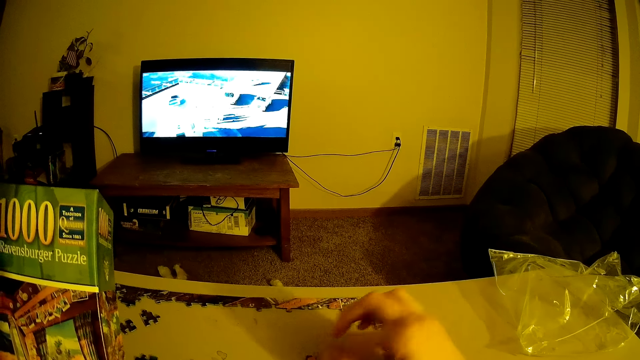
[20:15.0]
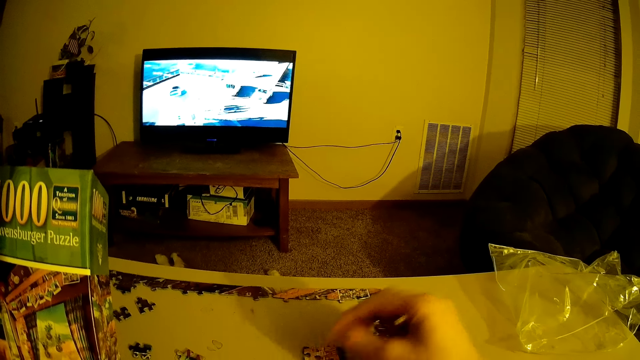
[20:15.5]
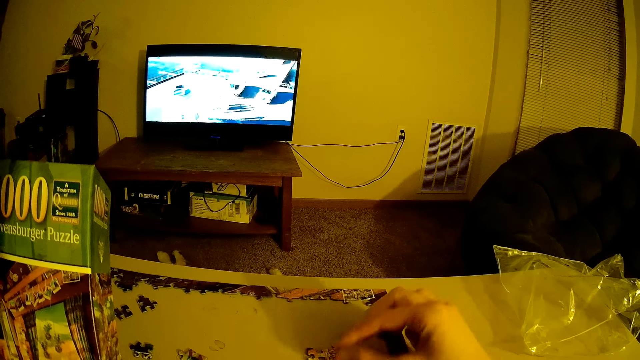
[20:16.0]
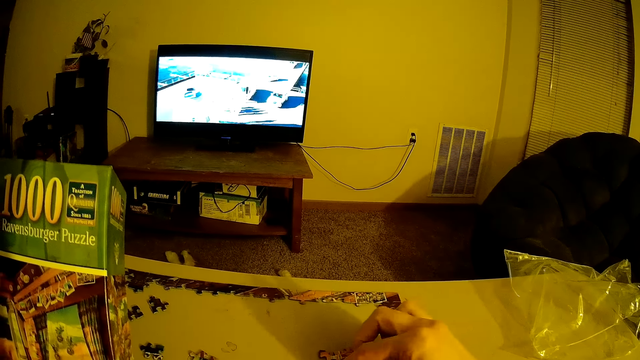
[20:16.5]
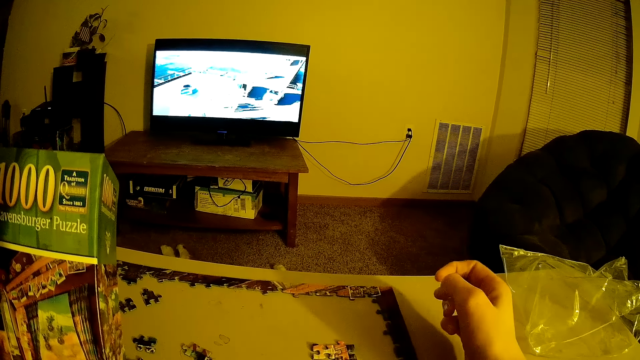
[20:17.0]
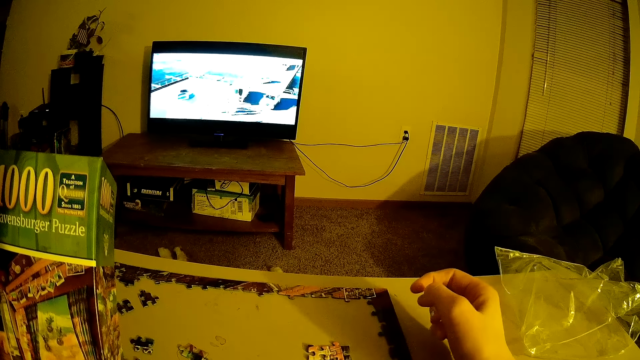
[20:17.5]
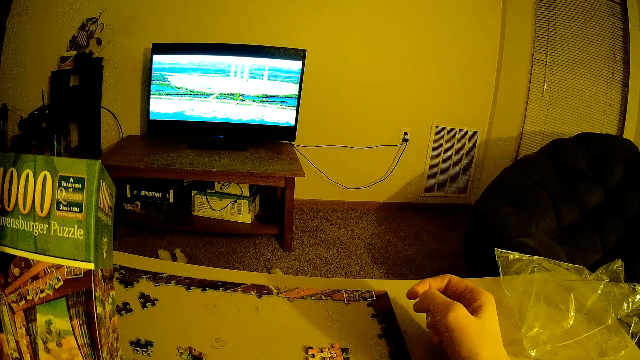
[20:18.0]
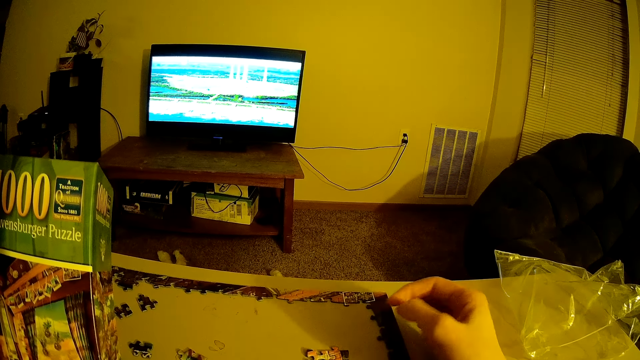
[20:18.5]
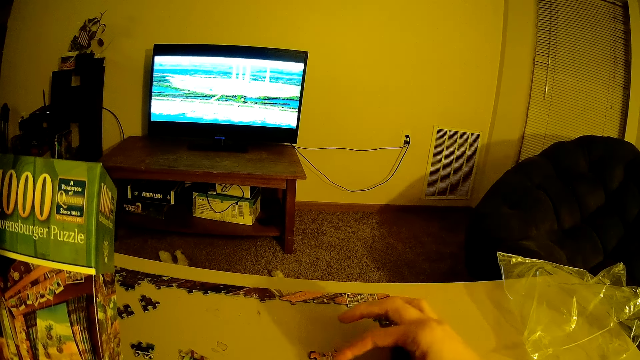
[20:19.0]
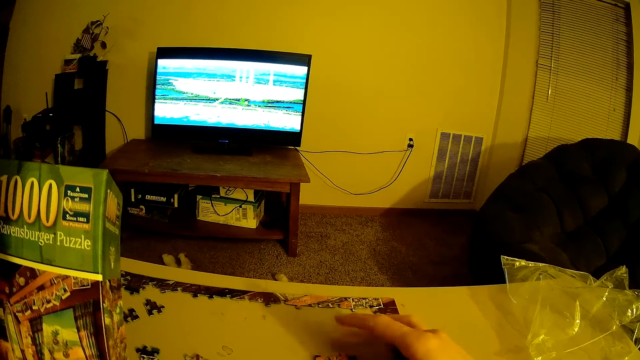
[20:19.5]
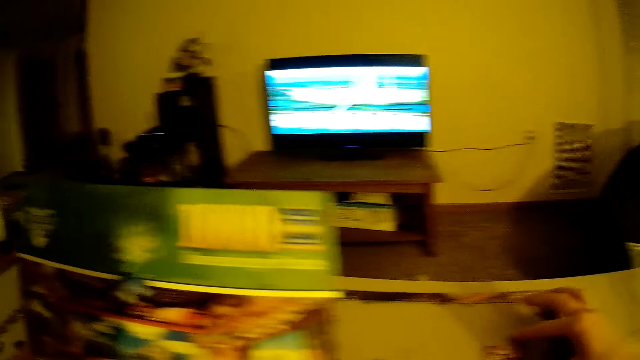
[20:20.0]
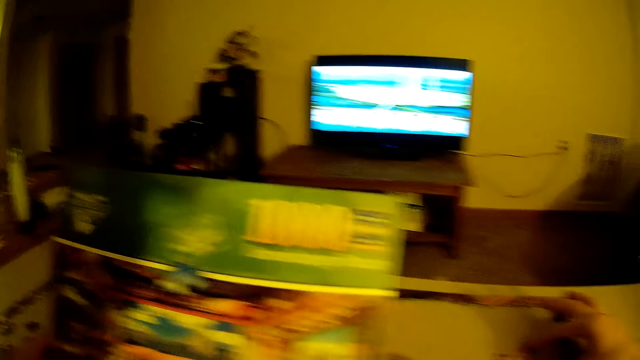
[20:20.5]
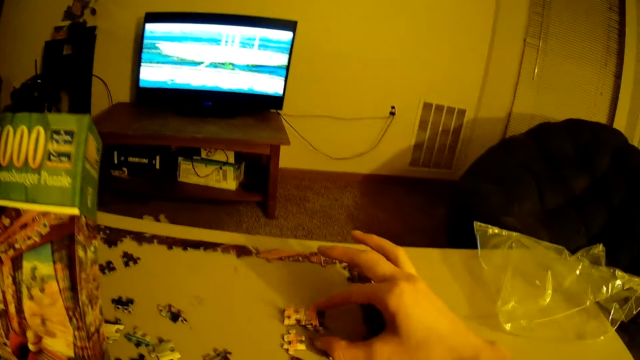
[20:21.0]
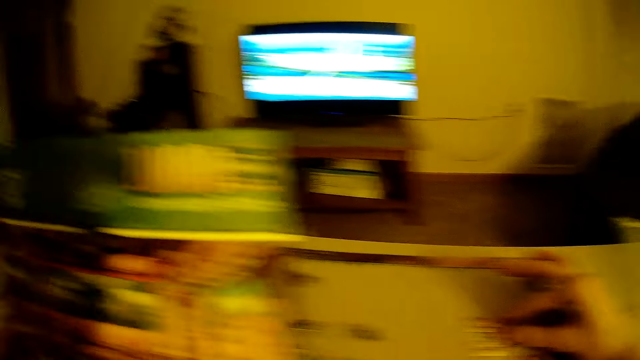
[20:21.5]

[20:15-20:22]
The camera wearer turns beads.

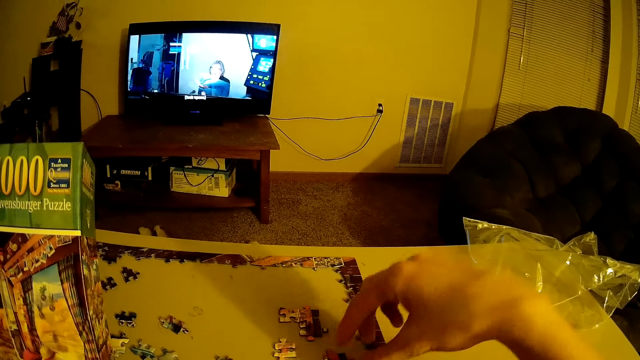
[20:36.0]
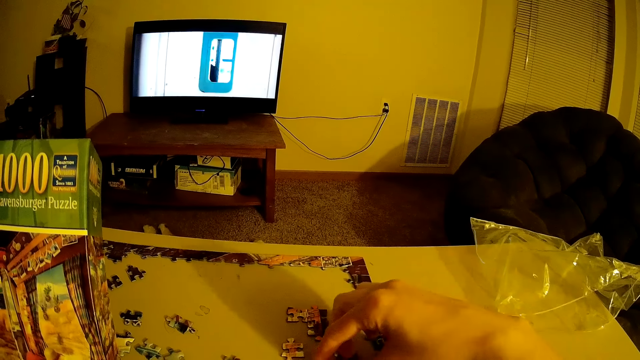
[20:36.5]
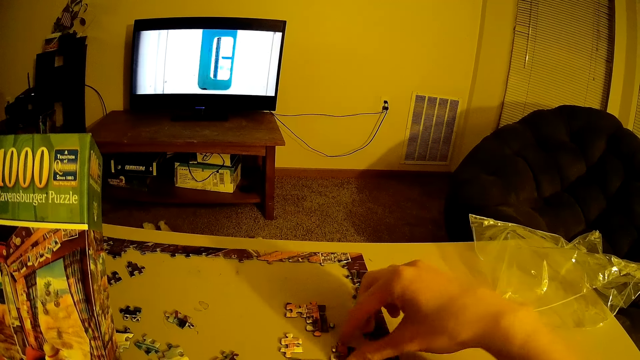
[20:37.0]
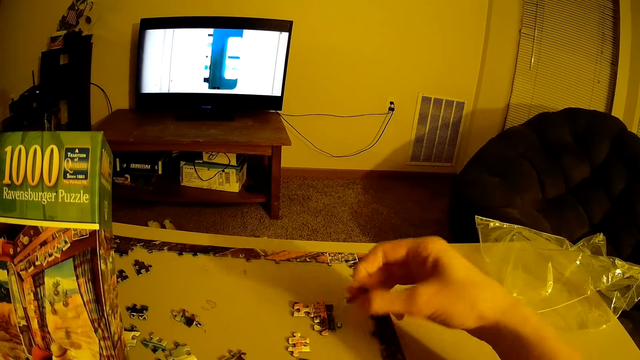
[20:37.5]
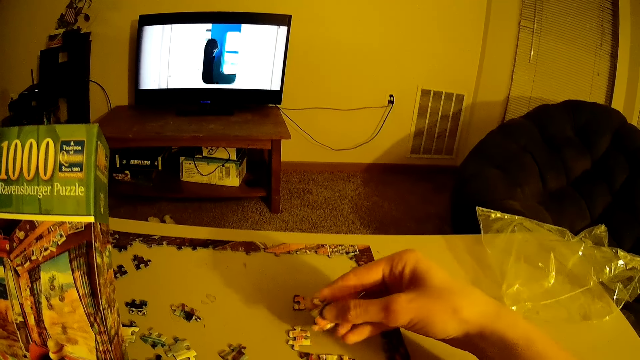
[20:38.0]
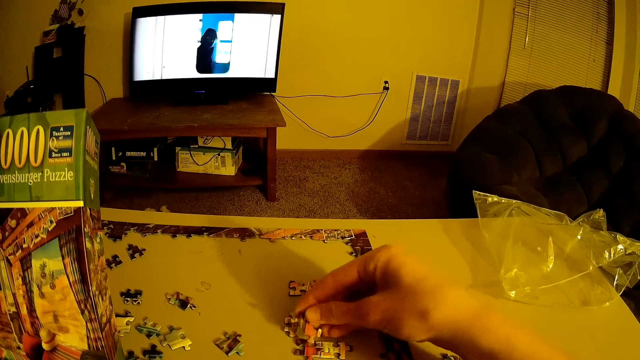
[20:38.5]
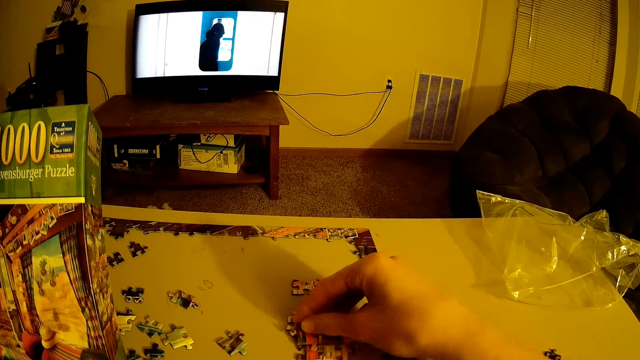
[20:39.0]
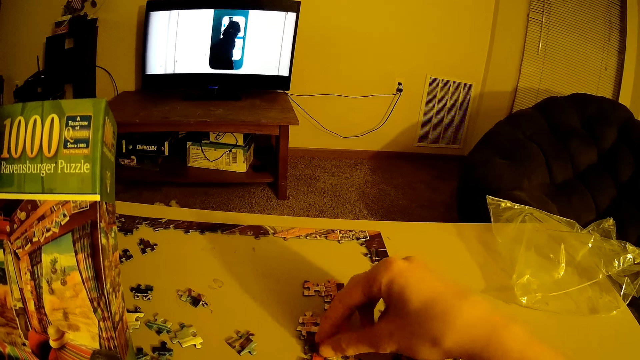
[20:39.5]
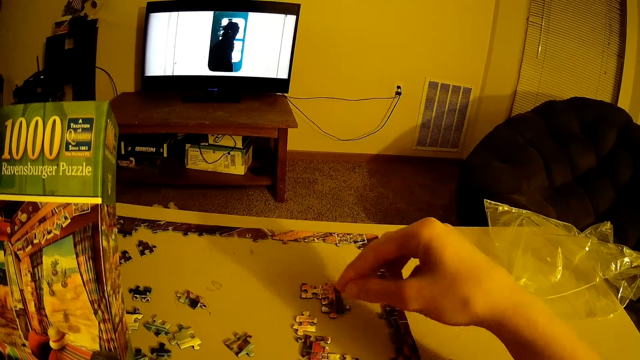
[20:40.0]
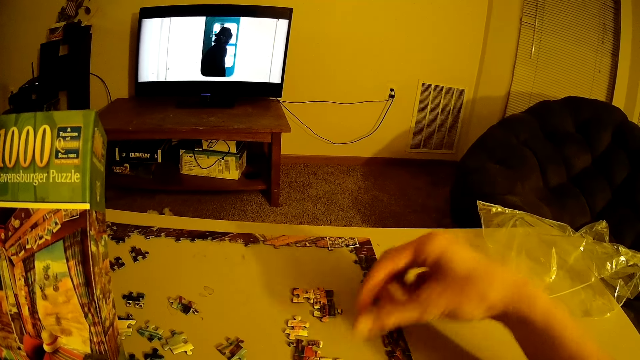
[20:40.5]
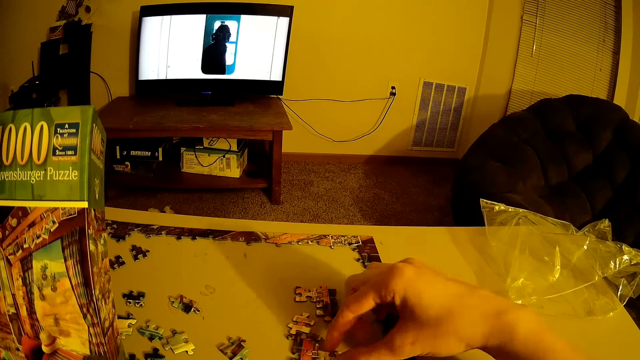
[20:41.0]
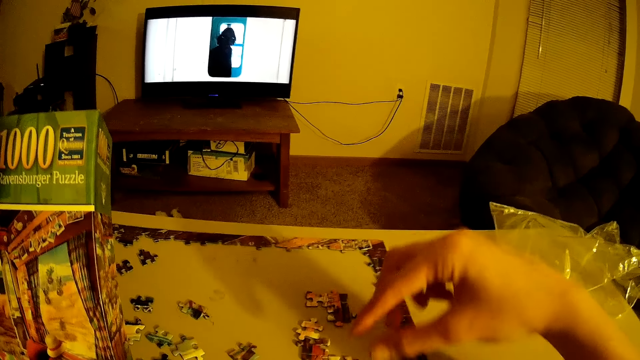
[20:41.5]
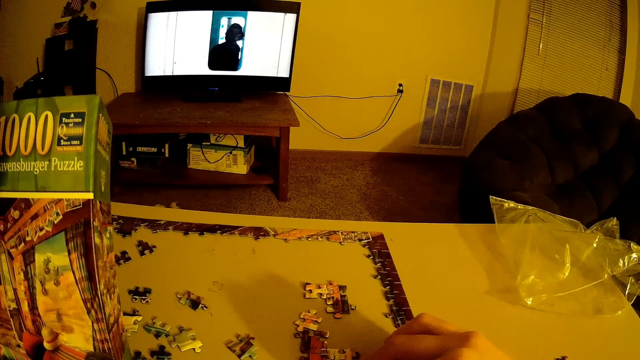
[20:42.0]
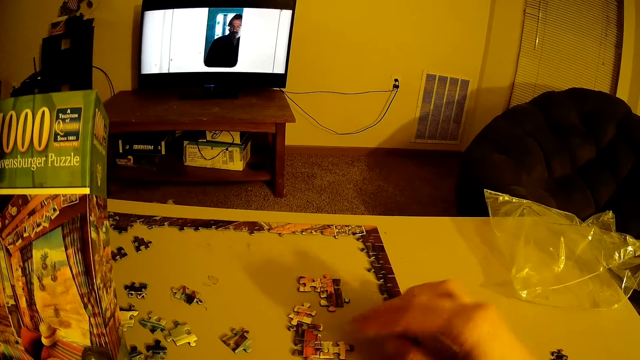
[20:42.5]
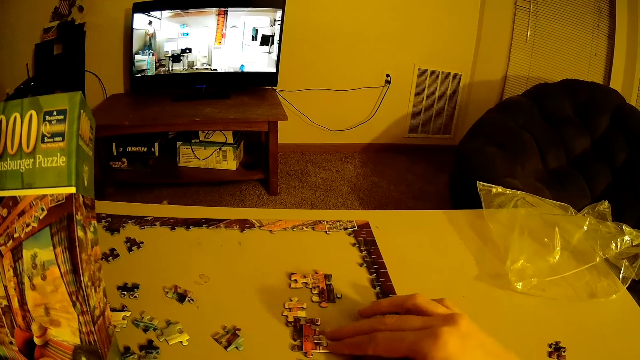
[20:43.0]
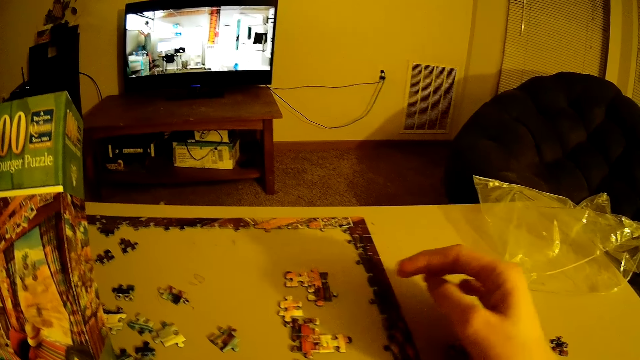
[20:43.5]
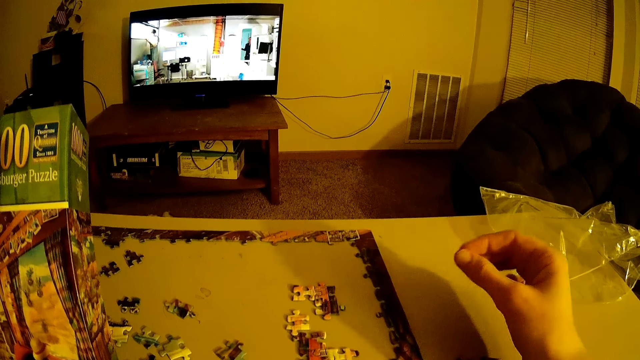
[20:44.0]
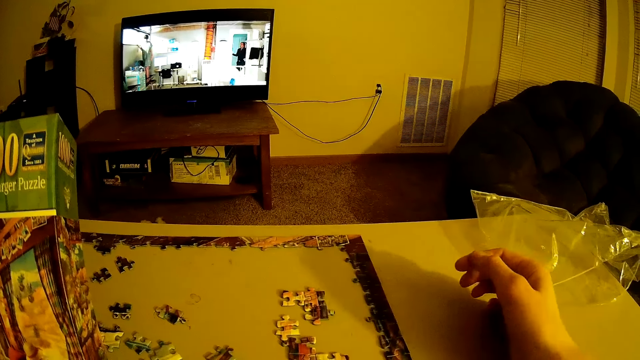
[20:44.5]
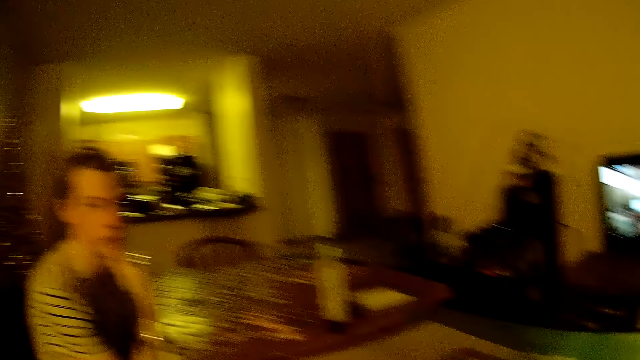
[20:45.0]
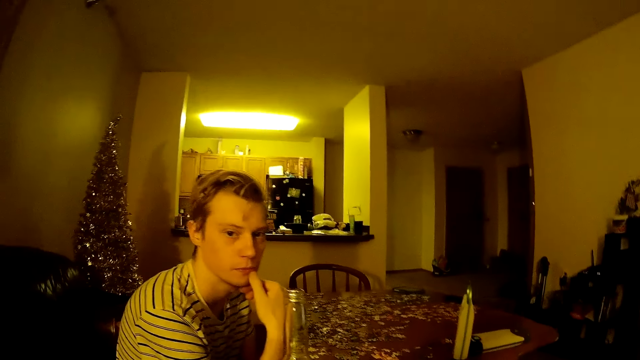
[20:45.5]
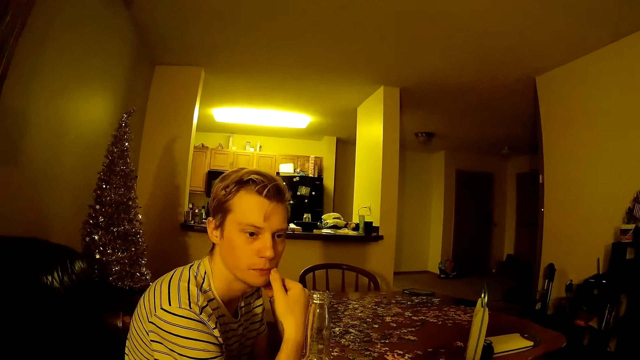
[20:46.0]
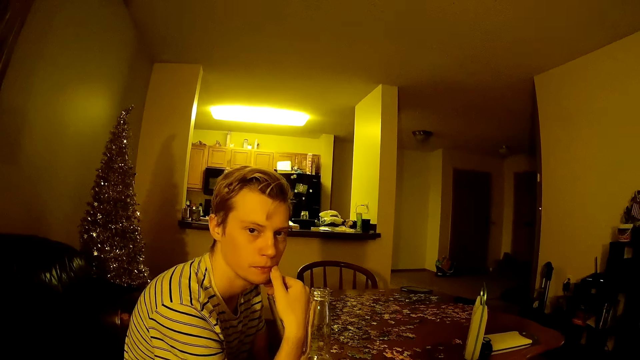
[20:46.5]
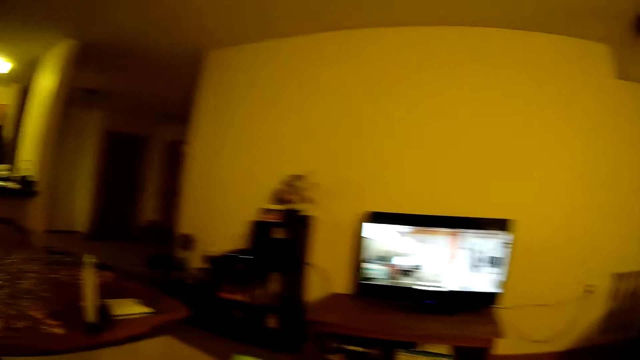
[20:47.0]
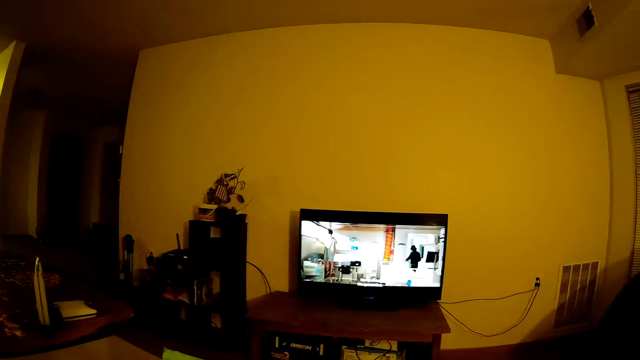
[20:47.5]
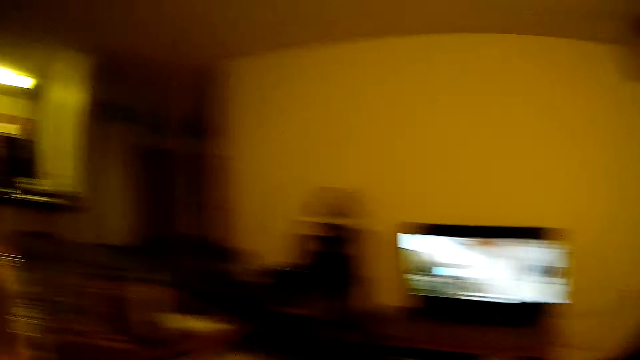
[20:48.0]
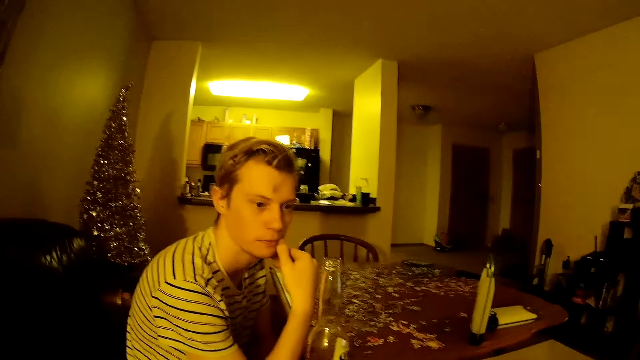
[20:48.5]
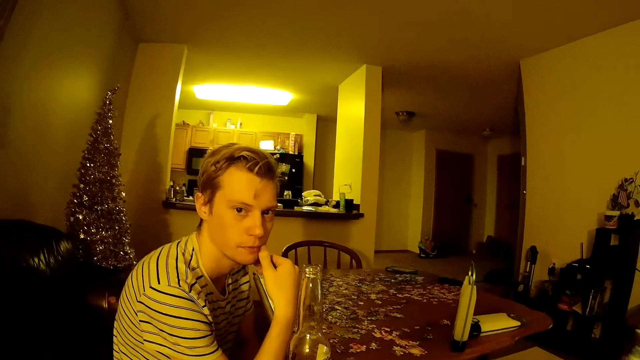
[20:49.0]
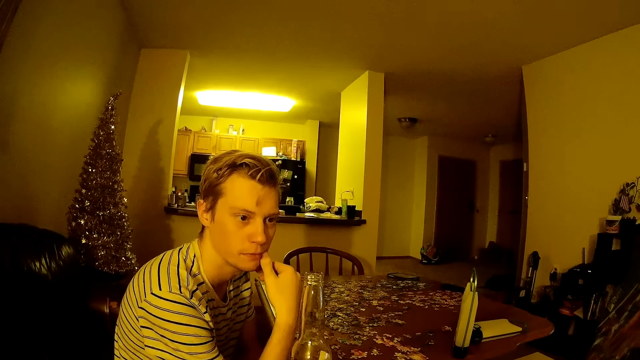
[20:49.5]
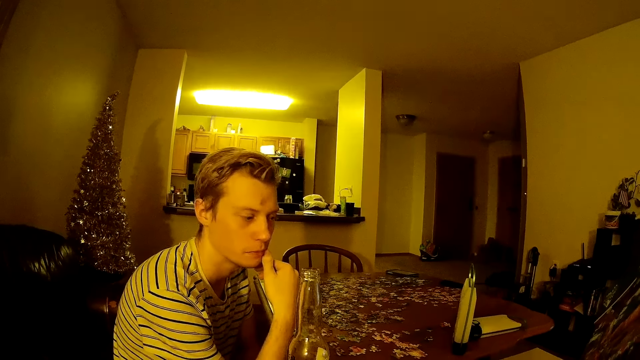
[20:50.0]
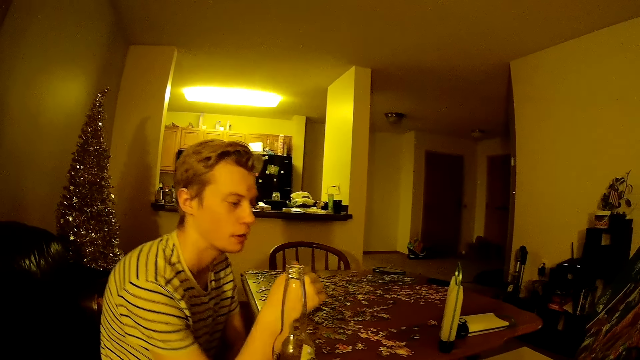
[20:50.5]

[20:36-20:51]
The camera wearer picks up beads. They put the beads down. They look at a man.
